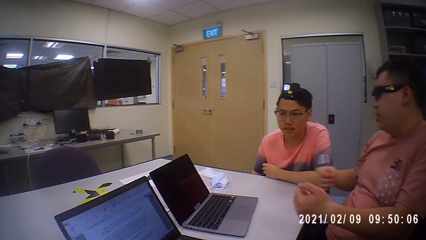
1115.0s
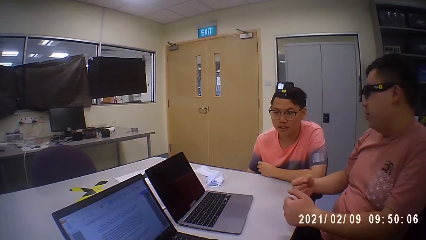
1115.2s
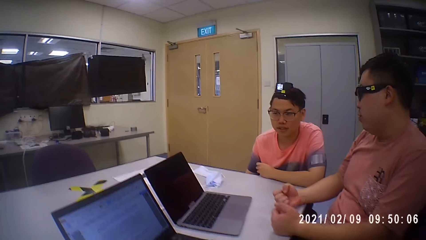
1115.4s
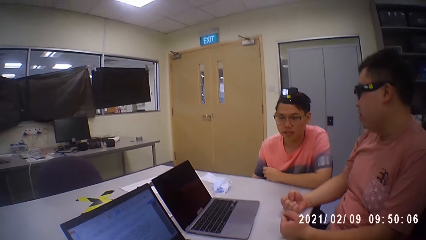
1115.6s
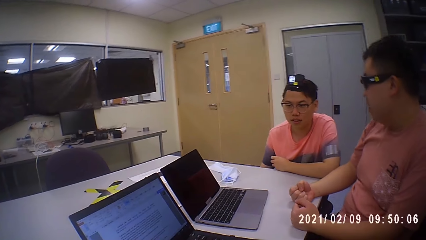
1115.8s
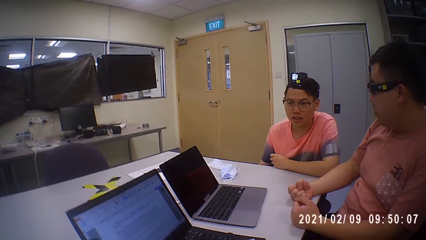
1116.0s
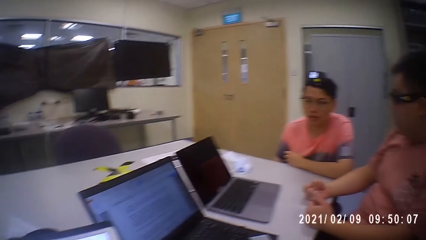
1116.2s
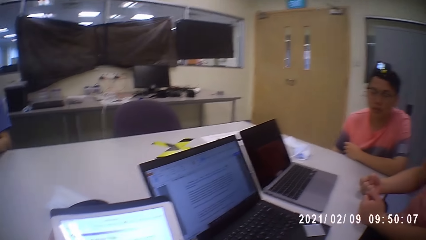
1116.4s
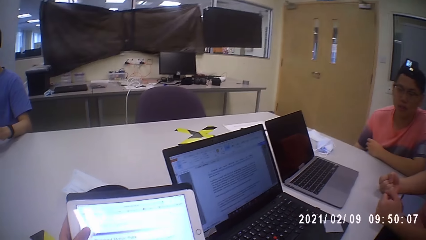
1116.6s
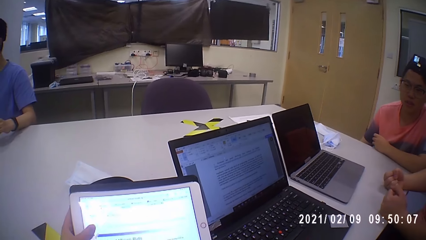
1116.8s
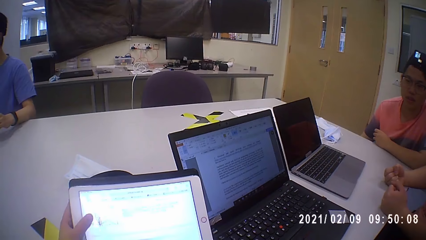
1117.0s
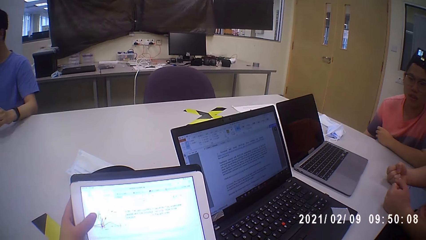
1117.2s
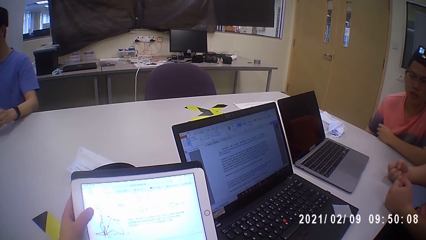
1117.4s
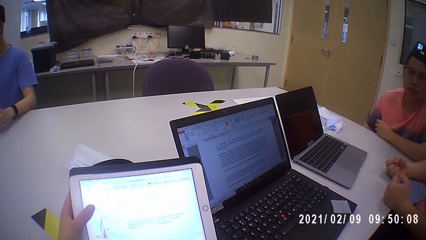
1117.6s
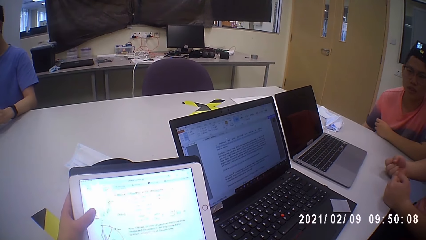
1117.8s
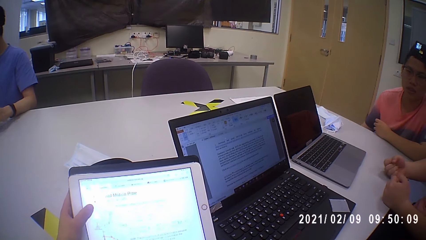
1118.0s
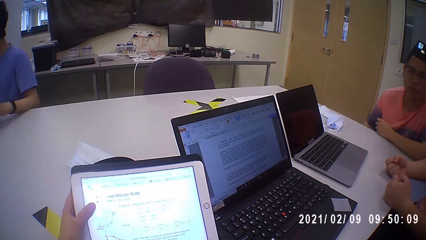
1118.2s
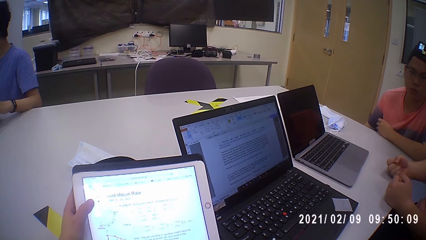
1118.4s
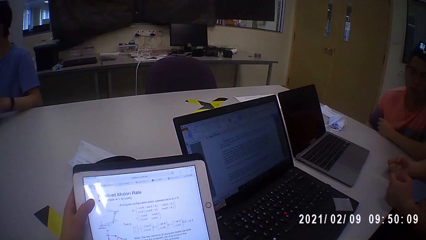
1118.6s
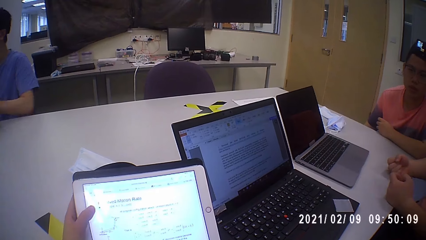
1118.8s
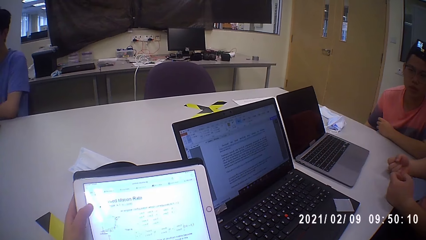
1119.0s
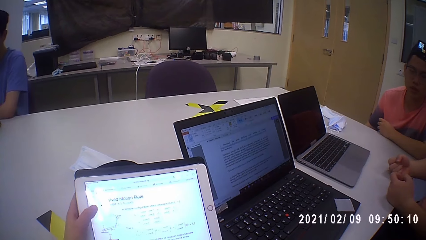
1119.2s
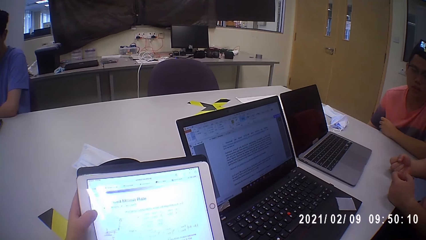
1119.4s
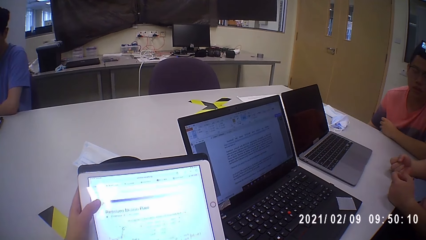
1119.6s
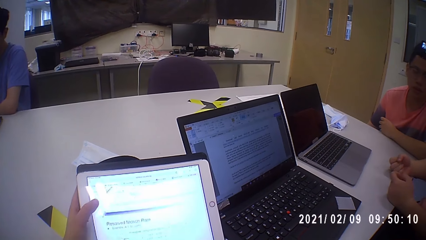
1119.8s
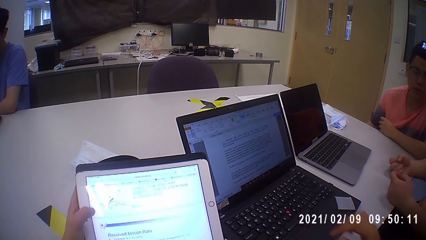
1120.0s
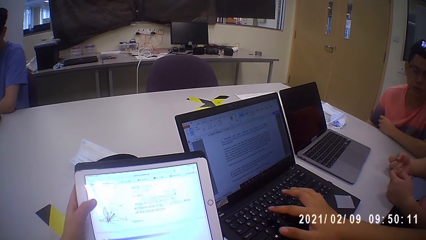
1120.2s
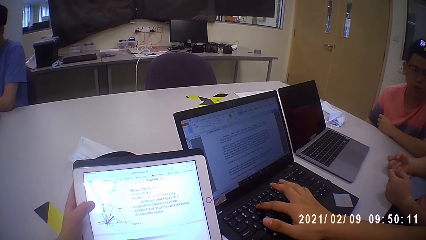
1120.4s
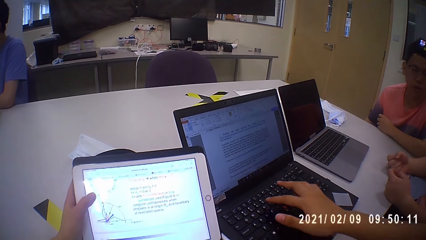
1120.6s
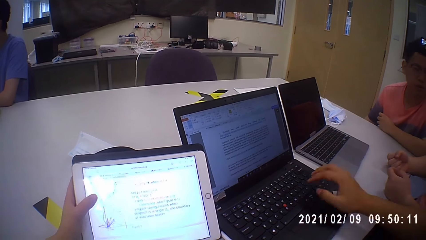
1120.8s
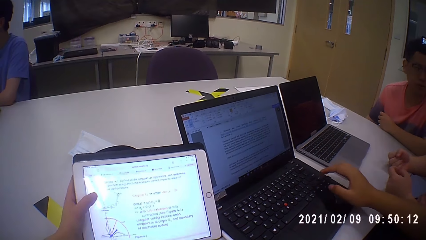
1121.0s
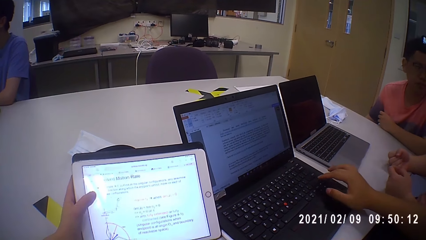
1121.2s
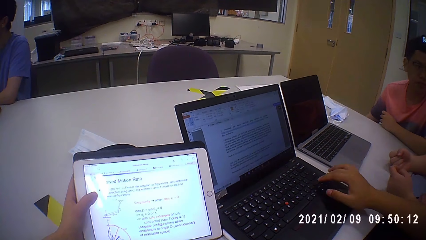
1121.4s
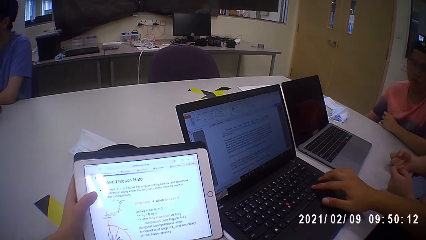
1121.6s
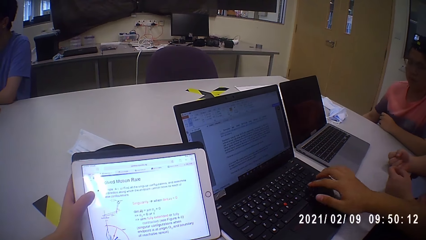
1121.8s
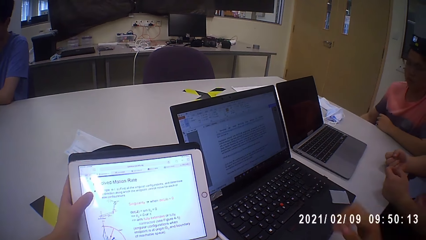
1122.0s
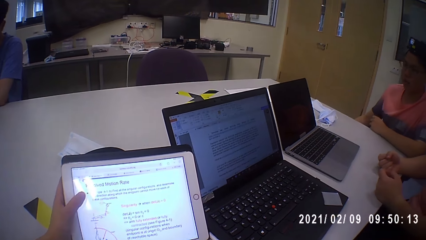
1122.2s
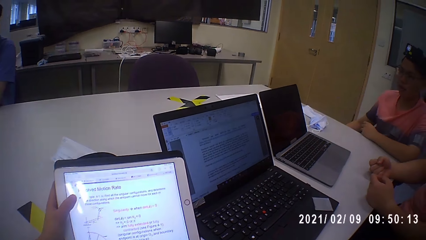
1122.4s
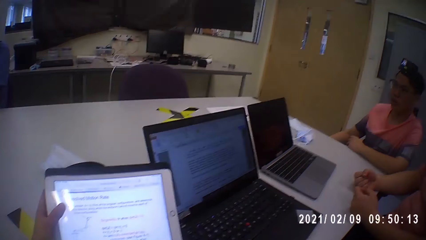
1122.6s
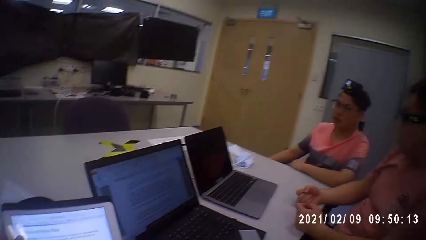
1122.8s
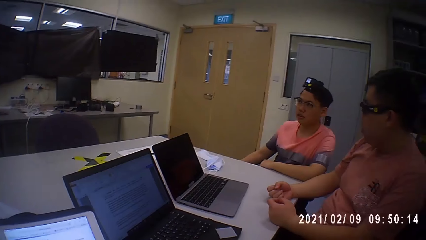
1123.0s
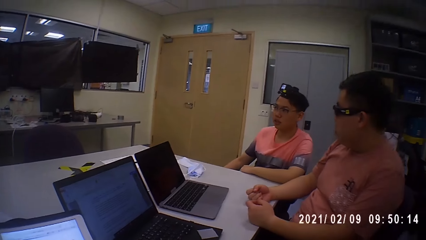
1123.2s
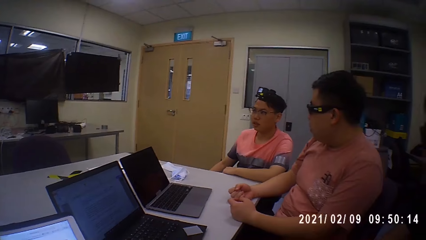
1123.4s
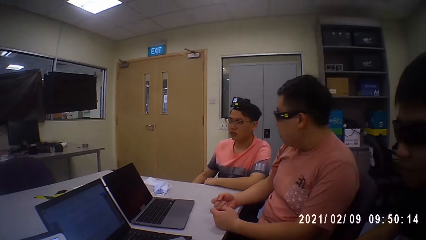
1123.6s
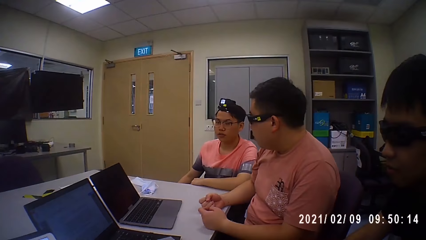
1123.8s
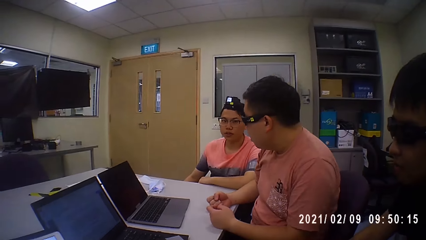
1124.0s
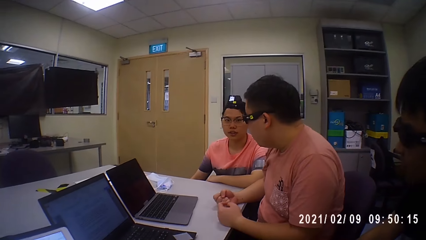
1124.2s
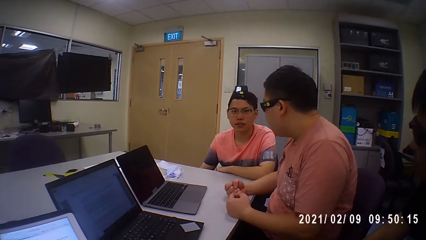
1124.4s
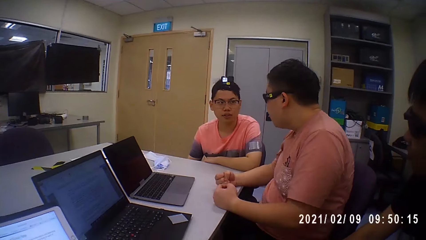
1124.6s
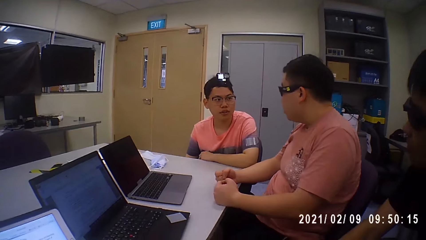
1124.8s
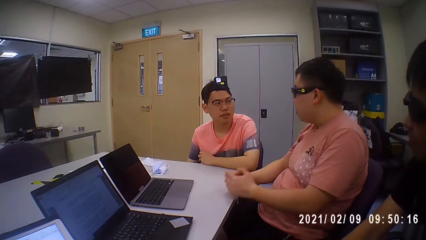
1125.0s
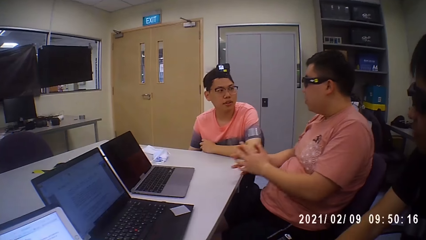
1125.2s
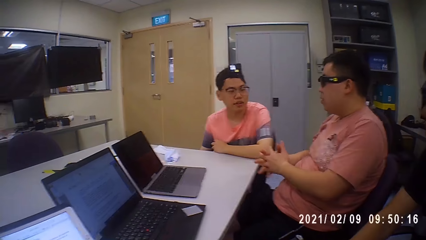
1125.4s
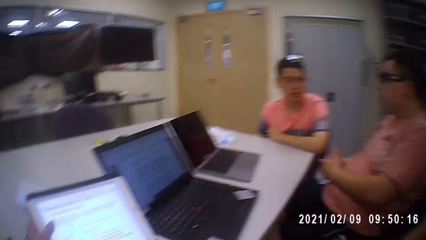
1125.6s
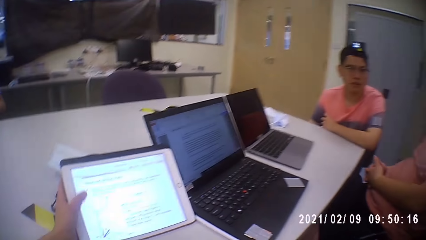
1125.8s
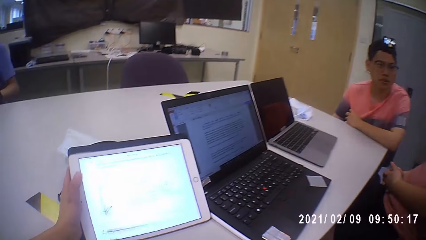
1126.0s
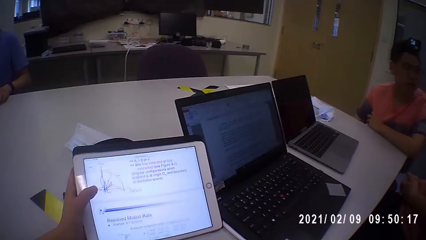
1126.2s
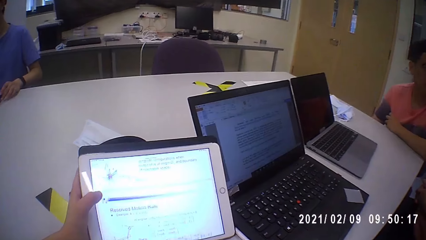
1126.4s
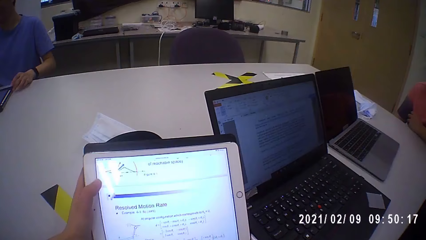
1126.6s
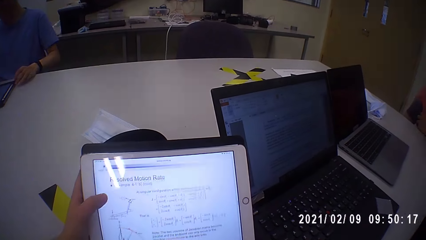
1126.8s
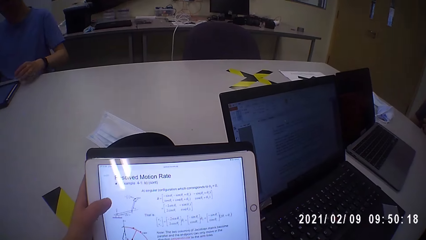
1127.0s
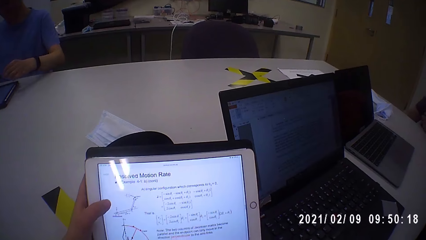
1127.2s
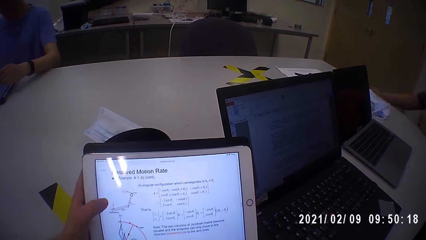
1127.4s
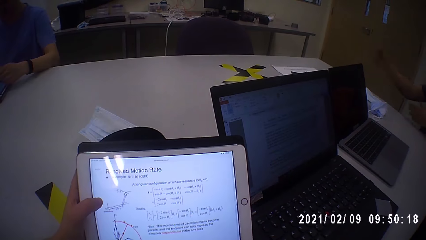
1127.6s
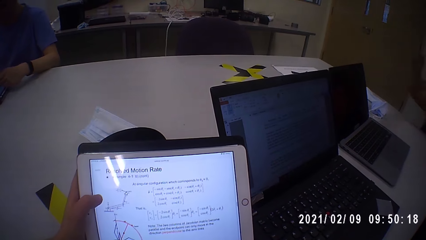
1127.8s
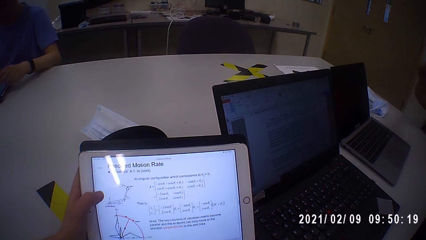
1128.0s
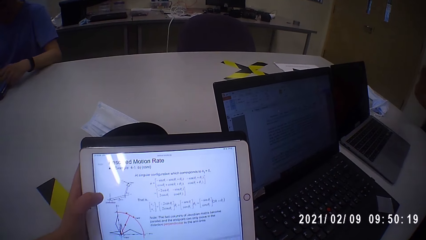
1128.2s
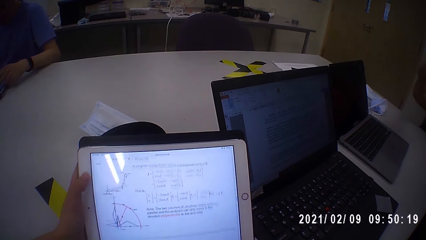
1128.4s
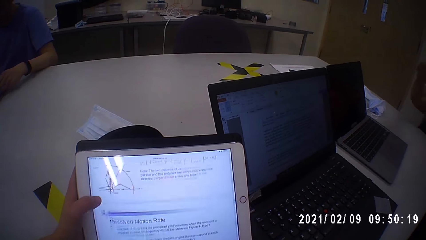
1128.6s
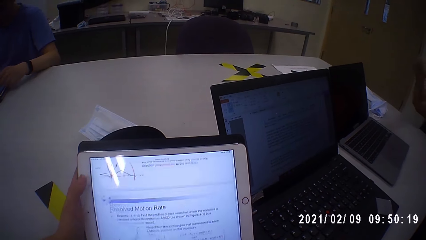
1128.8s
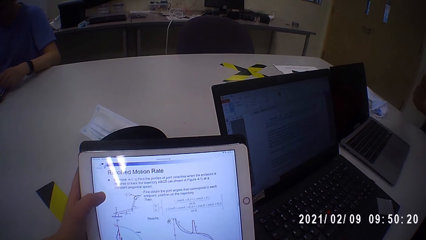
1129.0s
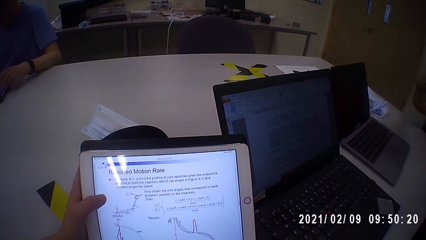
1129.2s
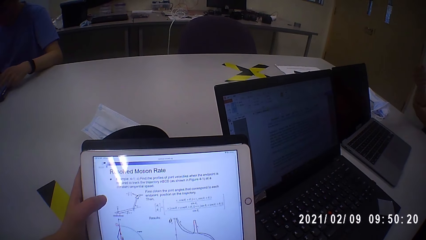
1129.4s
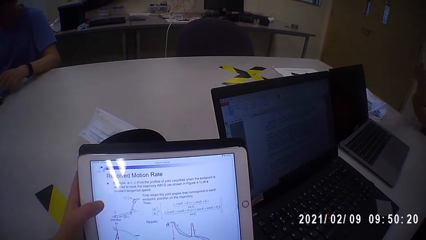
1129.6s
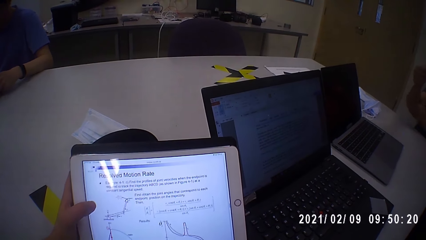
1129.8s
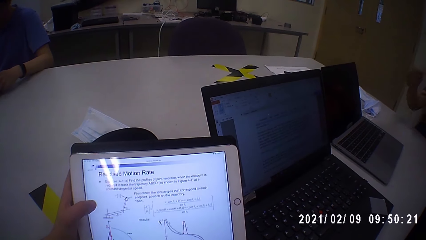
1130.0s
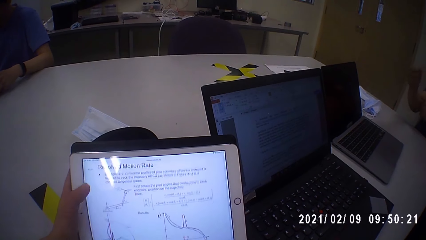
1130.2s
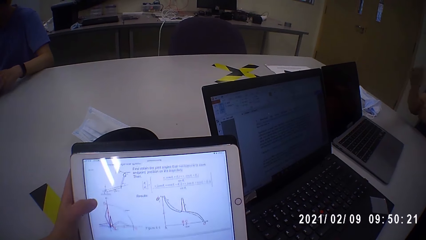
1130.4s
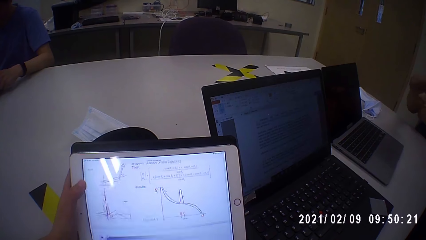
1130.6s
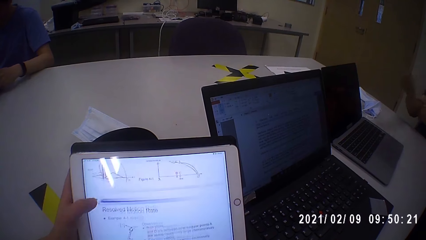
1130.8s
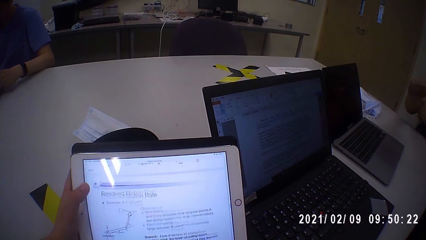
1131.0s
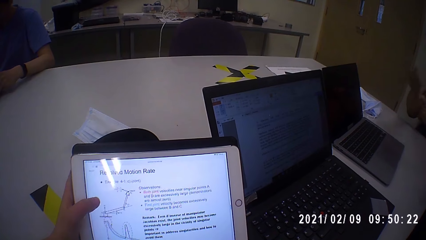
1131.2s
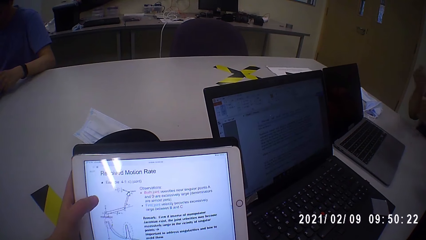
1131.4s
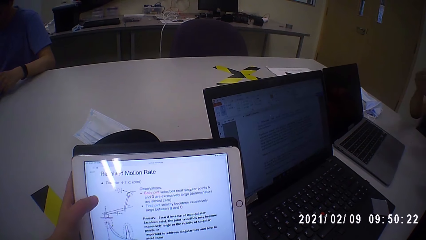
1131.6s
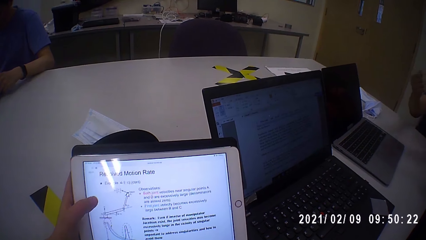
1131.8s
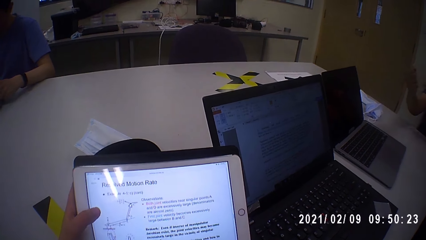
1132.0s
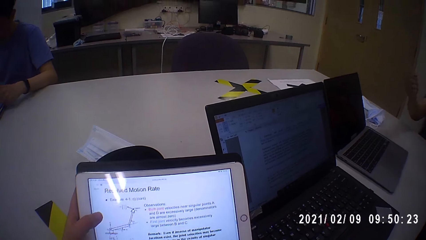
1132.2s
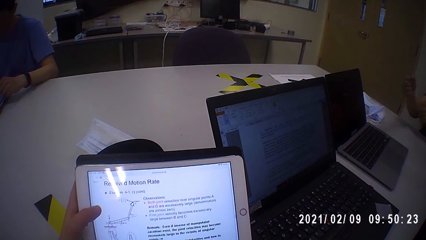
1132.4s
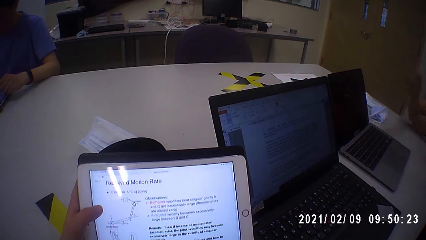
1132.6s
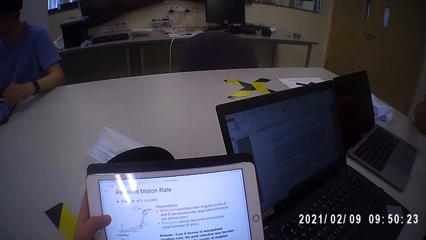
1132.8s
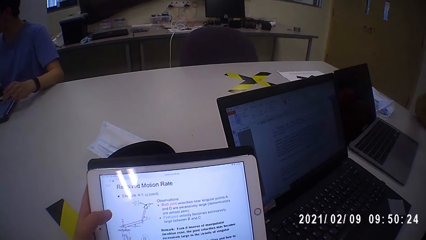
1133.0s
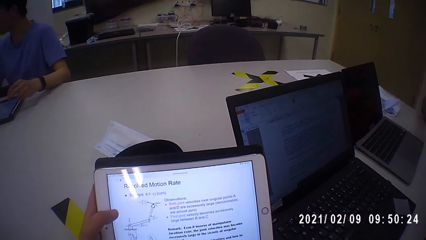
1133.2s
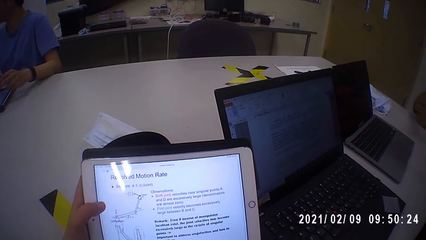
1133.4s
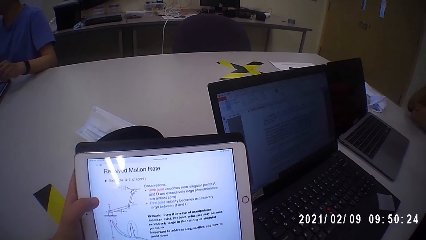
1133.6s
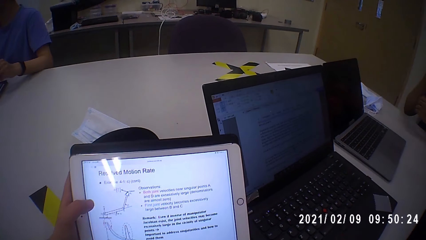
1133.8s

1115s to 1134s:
A man converses with another man. The camera wearer operates the tablet on the table with her left hand. A man operates the laptop on the table with his right hand. The first man converses with the other man. The camera wearer uses the tablet.
